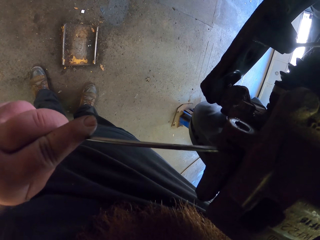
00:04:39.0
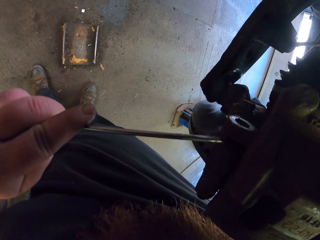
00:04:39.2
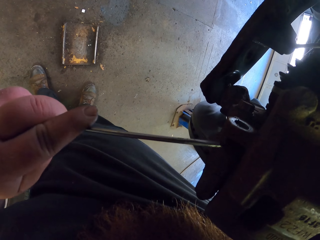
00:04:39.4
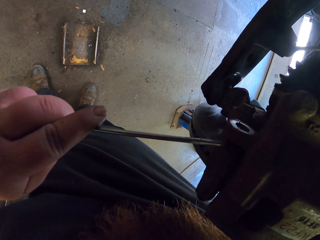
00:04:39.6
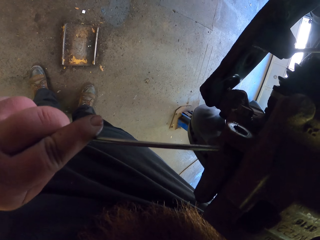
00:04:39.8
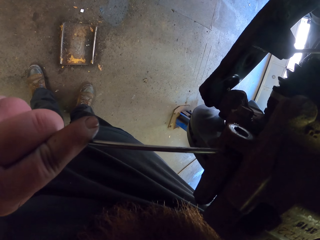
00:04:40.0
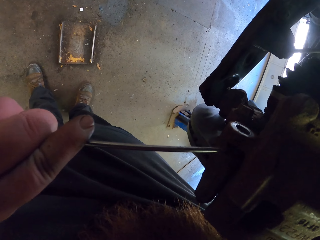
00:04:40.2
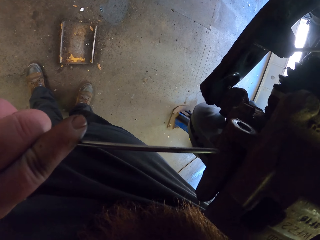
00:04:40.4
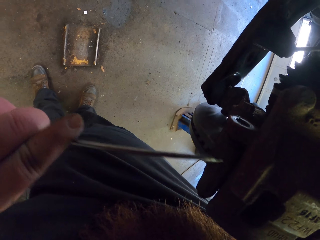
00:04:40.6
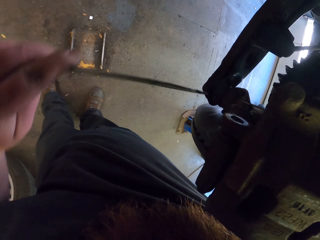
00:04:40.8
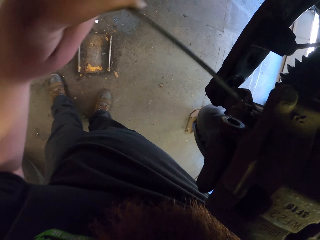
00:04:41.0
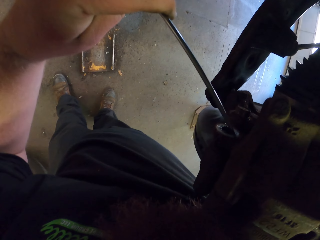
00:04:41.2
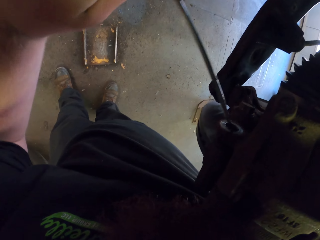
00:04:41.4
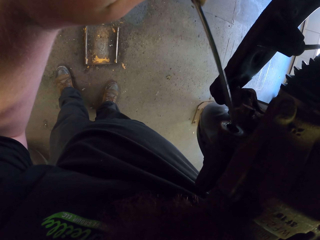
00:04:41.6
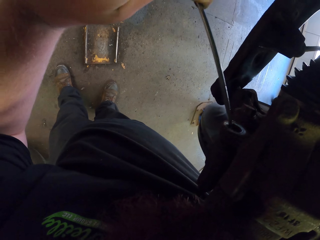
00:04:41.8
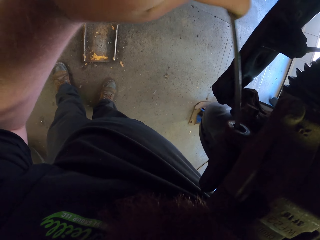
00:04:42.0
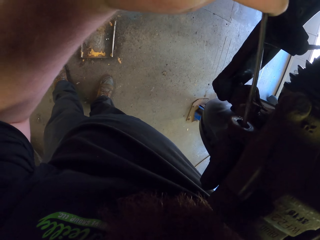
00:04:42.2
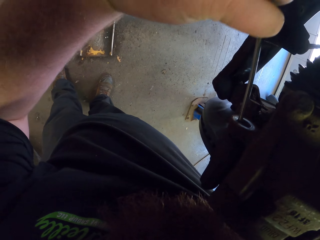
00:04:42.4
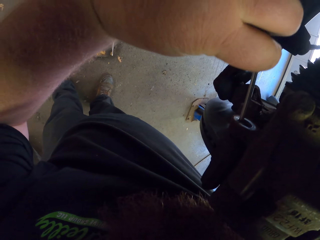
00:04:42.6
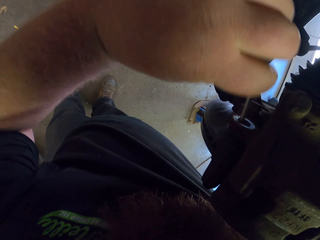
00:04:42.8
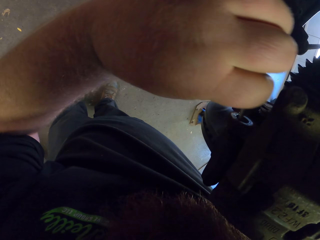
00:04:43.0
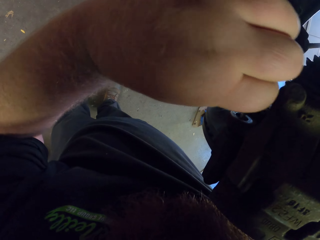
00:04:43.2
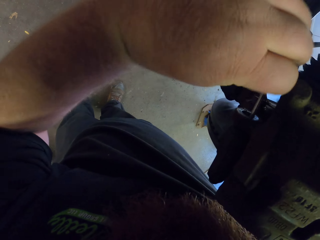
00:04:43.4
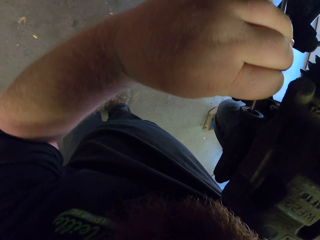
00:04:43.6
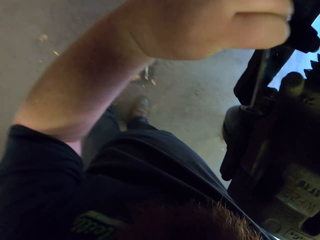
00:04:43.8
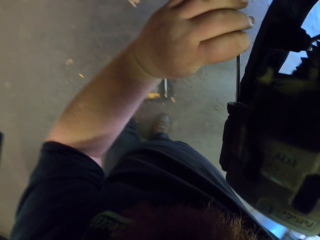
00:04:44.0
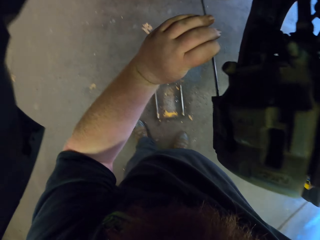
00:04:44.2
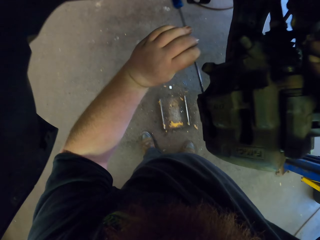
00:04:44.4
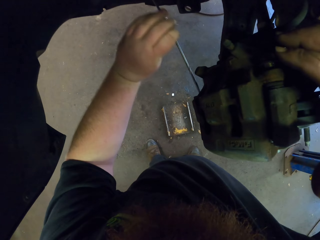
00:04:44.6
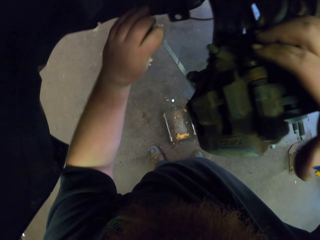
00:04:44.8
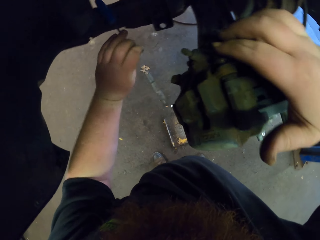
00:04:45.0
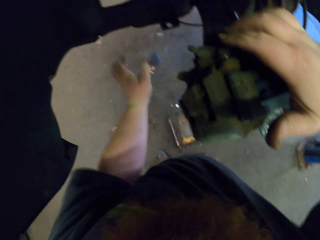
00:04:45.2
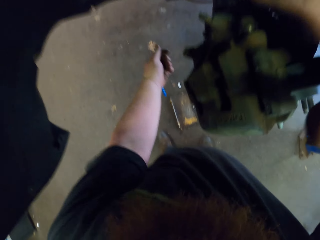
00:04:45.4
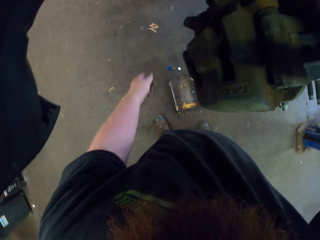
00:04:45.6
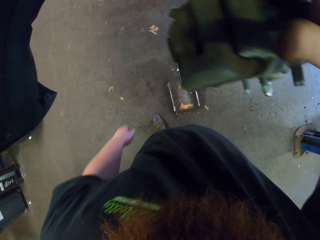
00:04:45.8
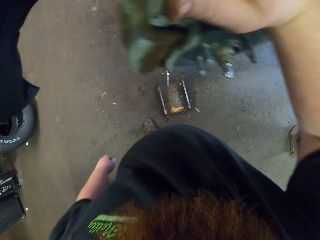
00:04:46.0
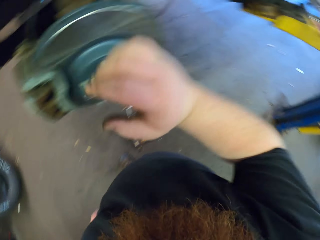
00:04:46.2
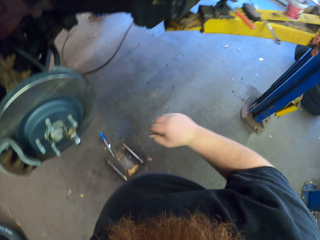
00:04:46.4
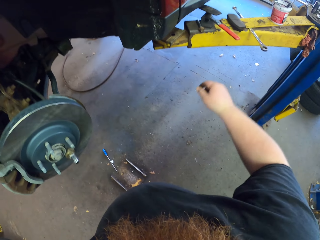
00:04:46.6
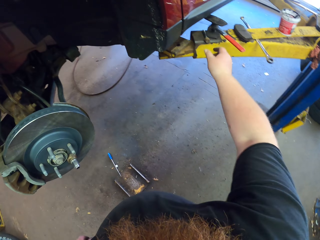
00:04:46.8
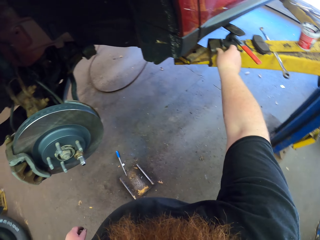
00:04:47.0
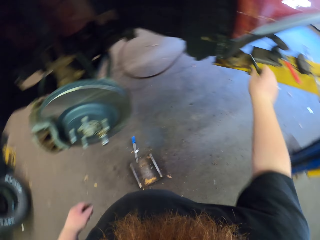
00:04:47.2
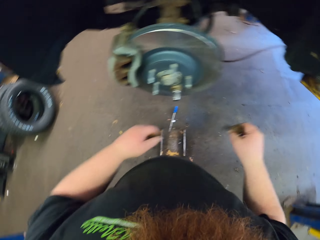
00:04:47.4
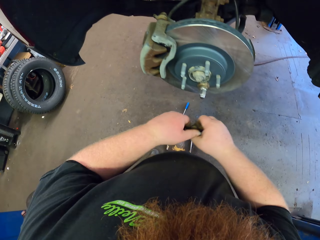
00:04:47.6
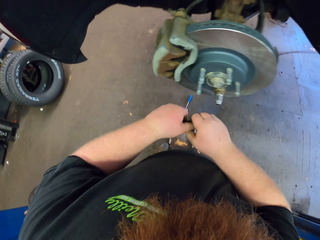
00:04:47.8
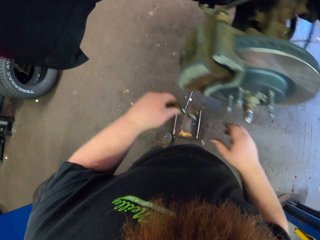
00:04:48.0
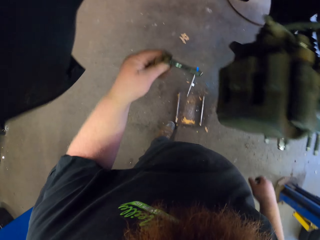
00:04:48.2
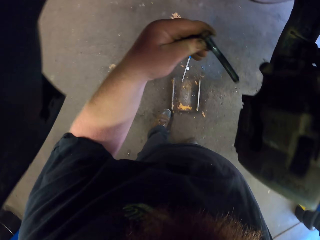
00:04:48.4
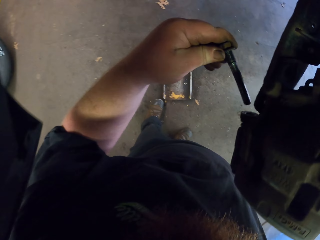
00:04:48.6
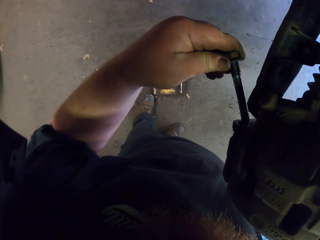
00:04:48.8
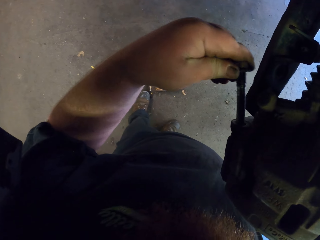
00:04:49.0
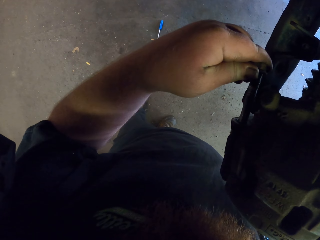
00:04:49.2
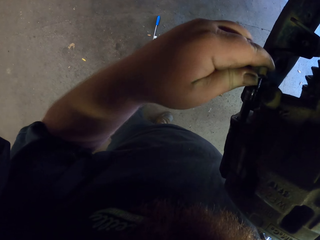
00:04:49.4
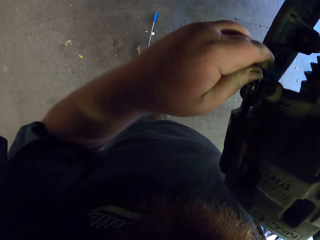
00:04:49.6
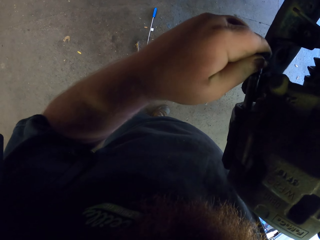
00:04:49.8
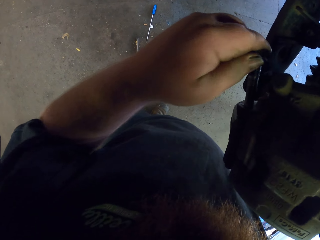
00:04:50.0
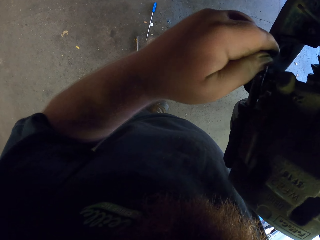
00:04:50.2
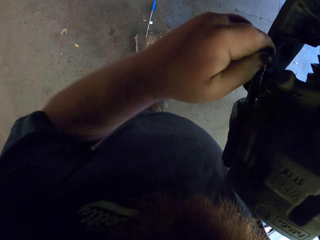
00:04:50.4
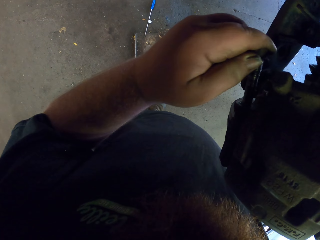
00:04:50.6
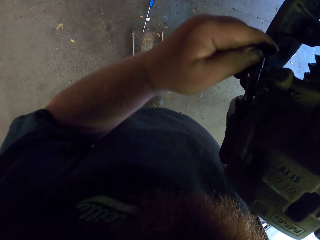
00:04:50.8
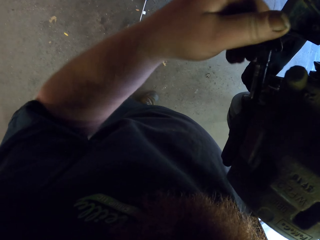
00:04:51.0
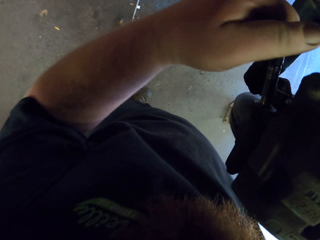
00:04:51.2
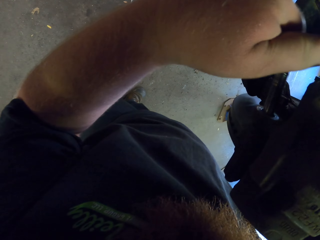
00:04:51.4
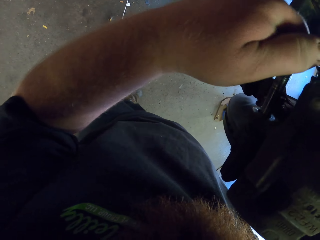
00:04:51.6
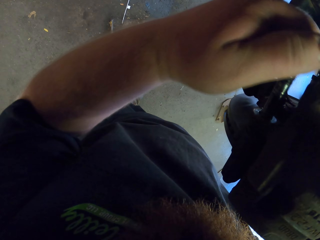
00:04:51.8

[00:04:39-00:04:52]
The camera wearer picks up a nut or metal from a metal rod. They fix the car engine with the metal. They insert the nut in a bolt plate.

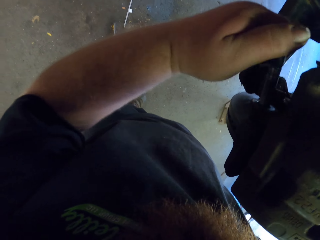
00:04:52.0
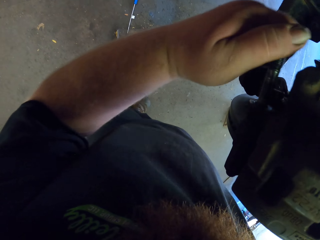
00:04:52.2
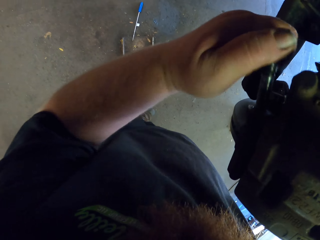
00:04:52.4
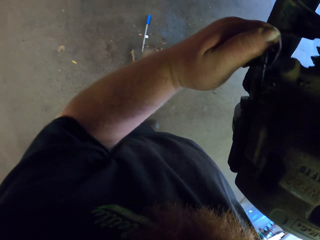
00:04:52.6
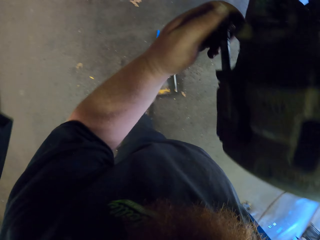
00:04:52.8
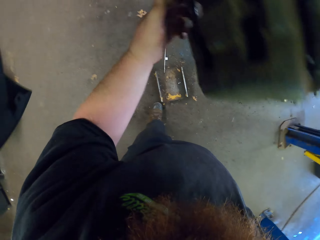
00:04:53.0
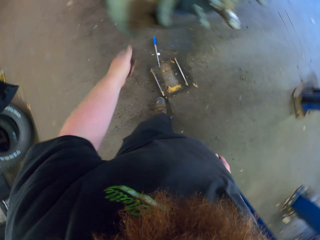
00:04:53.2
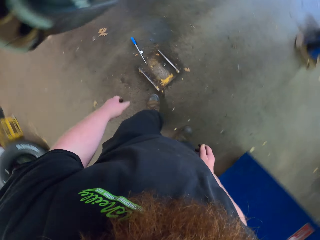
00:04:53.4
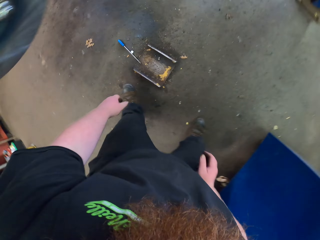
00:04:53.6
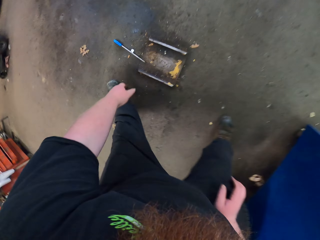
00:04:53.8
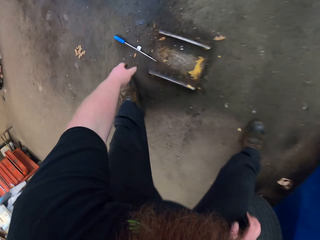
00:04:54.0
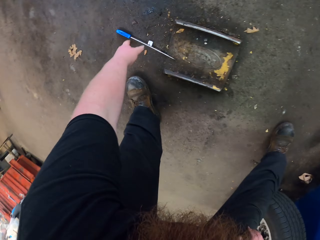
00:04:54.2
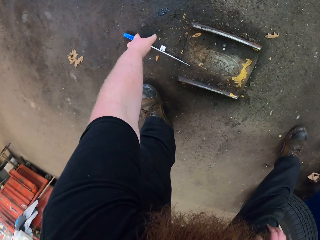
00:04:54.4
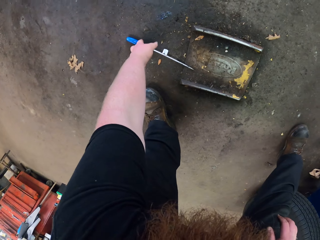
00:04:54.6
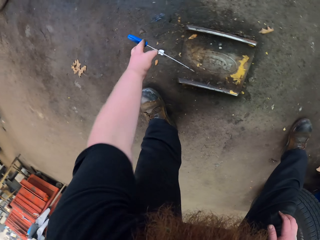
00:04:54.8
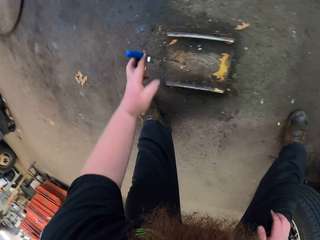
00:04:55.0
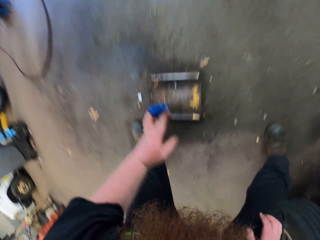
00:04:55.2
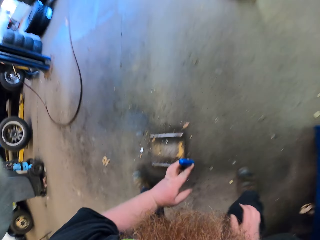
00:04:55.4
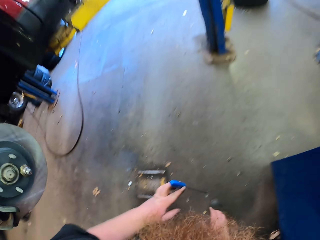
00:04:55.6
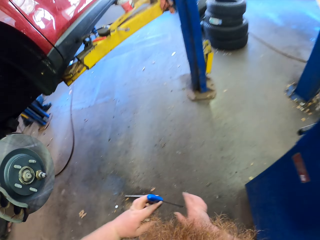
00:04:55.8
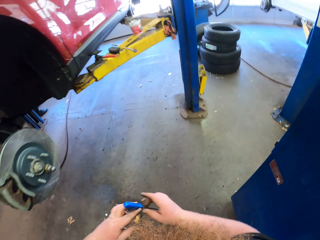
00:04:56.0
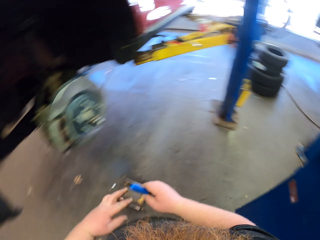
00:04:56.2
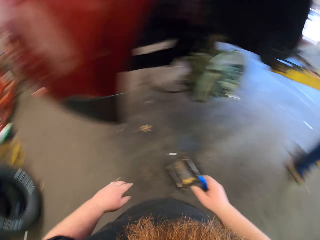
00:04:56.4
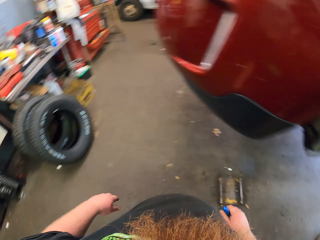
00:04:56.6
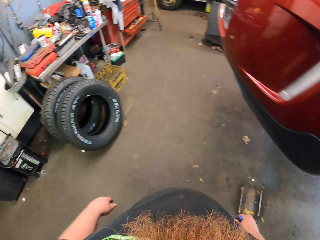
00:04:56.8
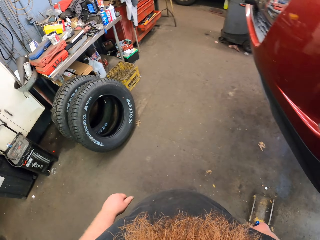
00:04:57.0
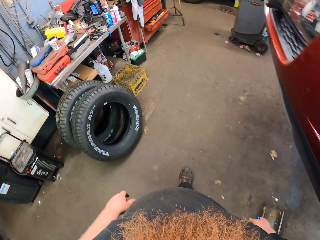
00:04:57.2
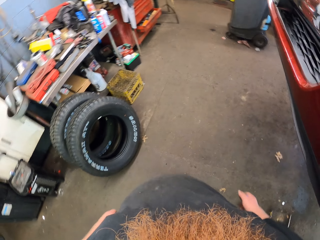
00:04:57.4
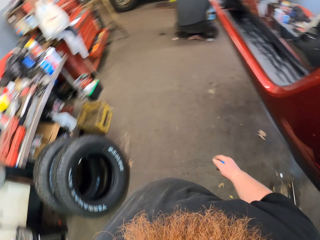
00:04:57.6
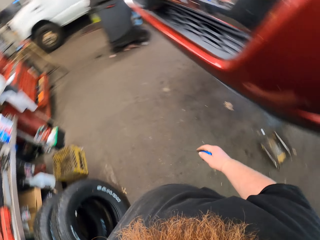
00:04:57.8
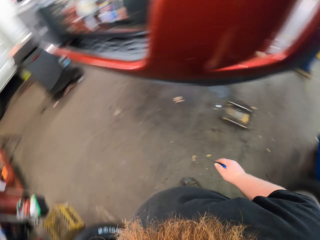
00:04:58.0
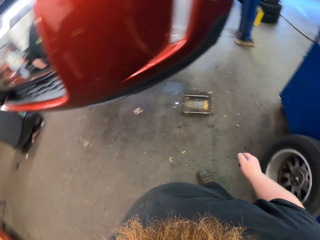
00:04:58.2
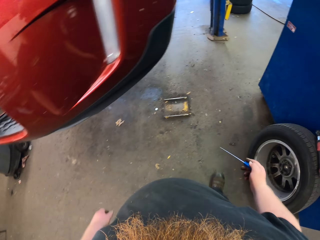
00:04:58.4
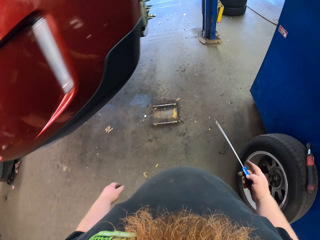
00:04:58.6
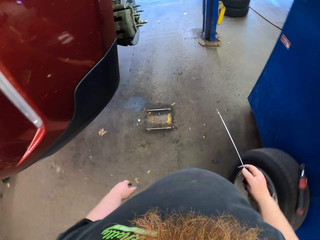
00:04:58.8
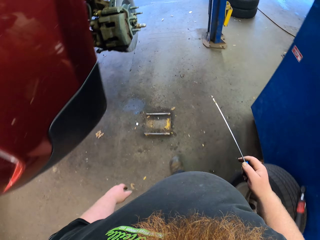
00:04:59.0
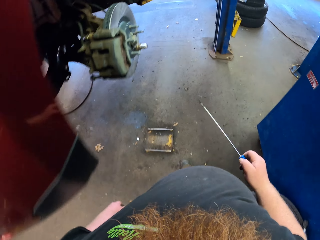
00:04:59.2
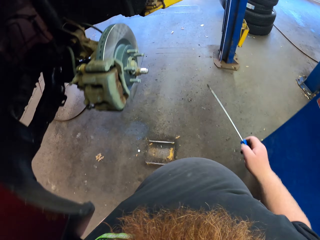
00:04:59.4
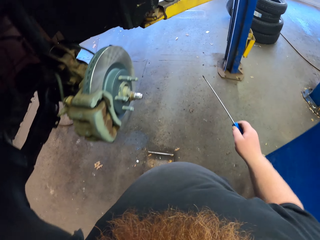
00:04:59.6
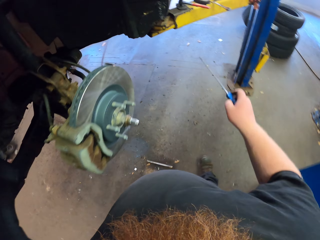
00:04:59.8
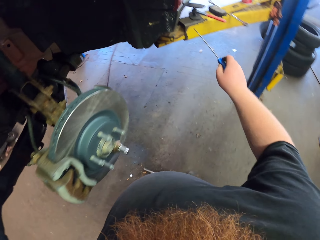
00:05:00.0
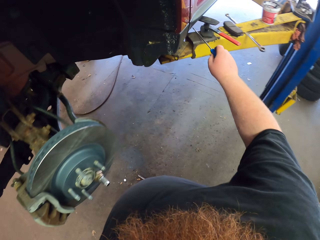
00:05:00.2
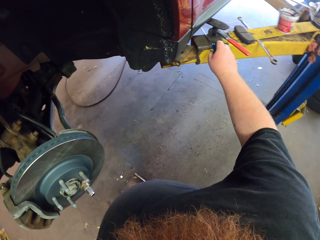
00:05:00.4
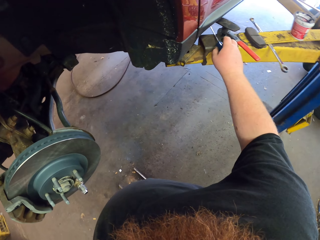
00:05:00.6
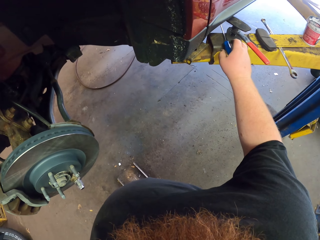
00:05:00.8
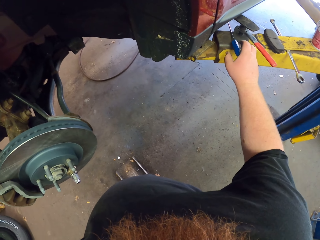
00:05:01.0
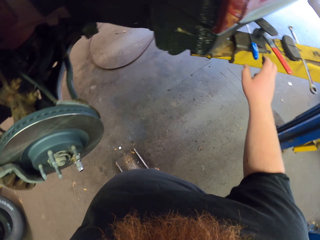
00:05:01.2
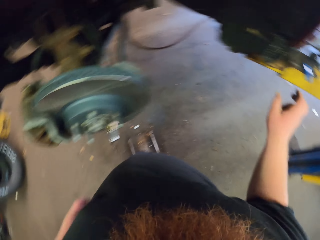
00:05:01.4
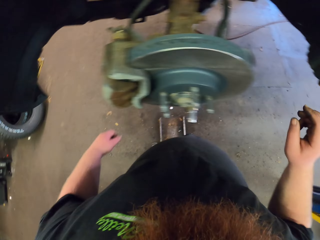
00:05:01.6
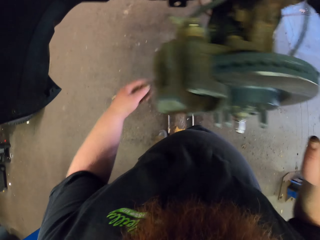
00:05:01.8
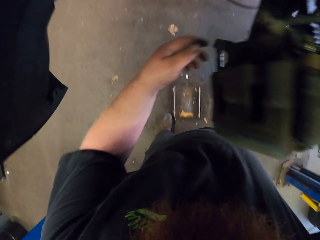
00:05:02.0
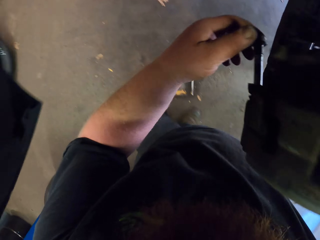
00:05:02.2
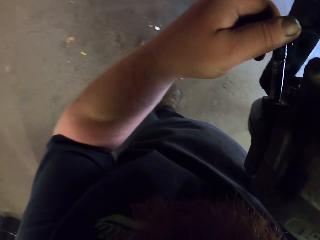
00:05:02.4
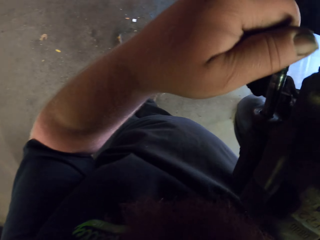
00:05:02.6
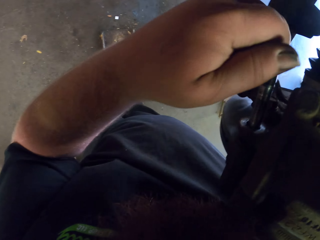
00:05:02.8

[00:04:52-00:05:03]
The camera wearer adjusts a nut in a bolt plate. They pick up a screwdriver from the floor. They walk around a garage. They put down the screwdriver on a metal rod.
